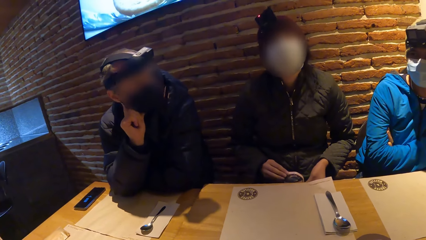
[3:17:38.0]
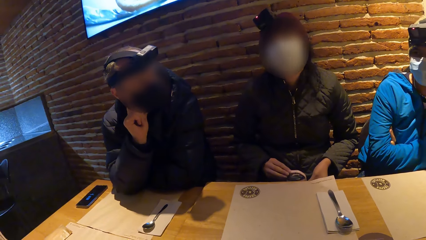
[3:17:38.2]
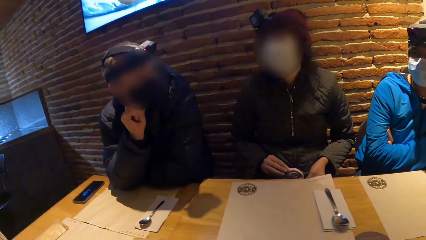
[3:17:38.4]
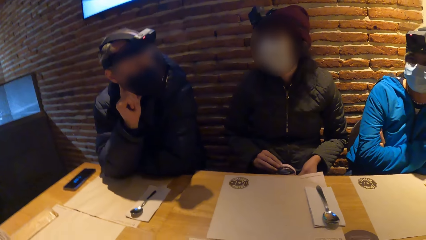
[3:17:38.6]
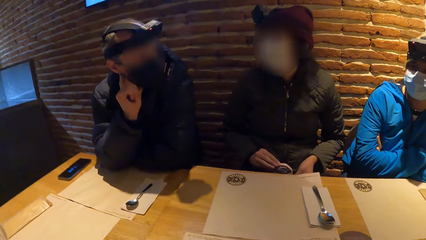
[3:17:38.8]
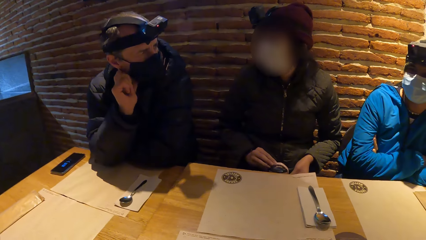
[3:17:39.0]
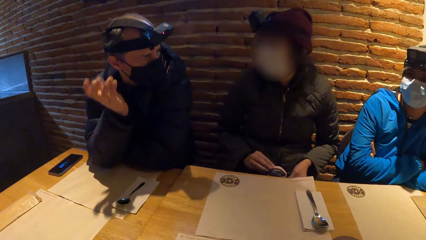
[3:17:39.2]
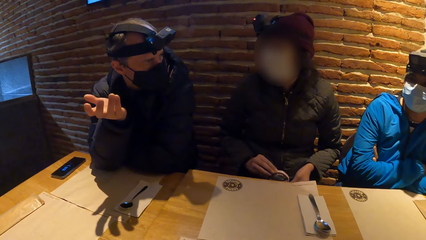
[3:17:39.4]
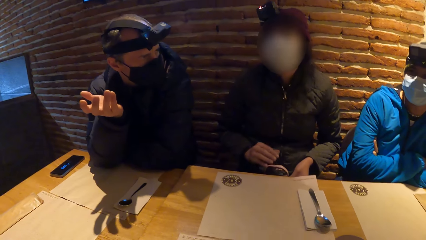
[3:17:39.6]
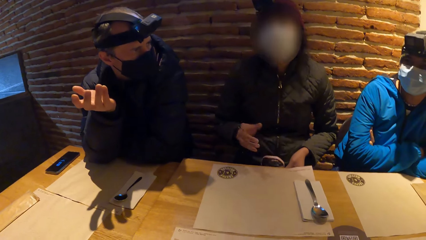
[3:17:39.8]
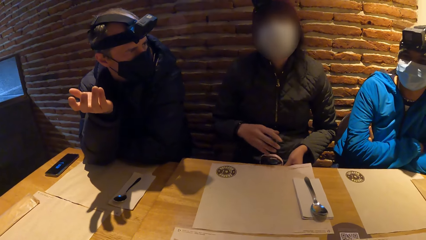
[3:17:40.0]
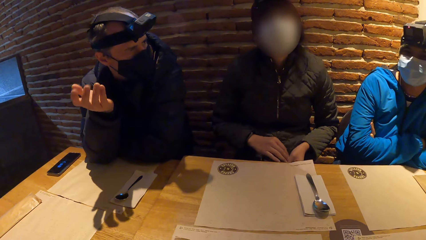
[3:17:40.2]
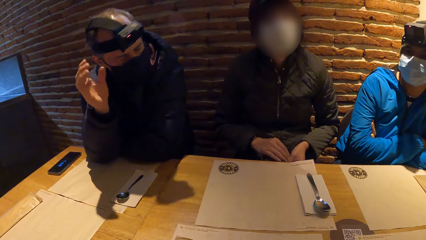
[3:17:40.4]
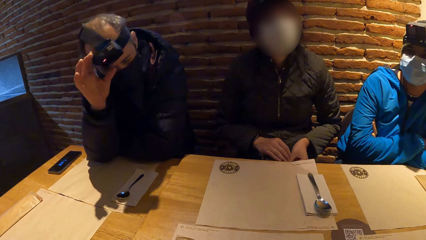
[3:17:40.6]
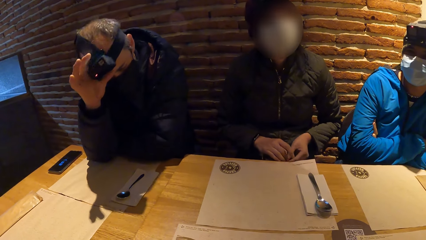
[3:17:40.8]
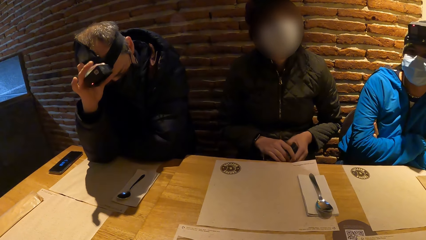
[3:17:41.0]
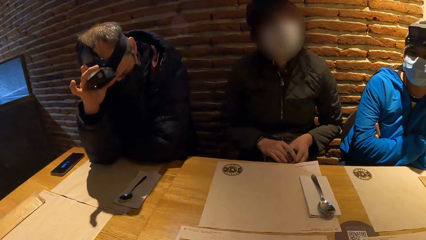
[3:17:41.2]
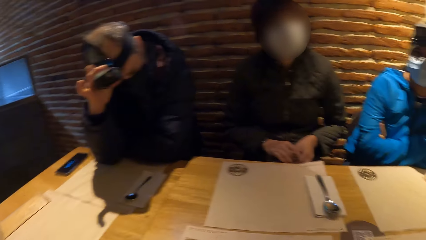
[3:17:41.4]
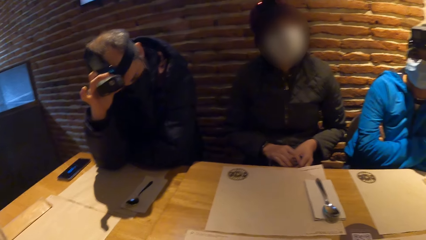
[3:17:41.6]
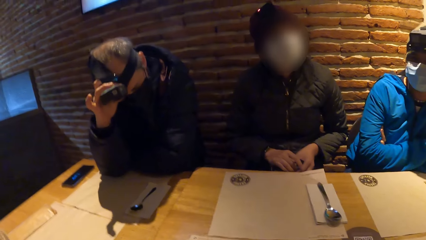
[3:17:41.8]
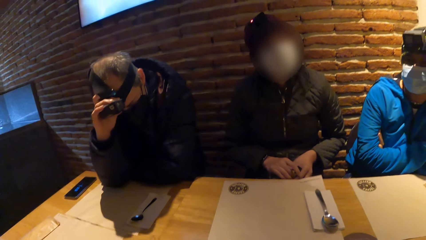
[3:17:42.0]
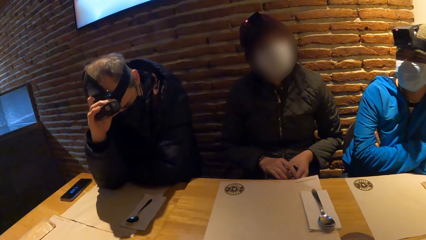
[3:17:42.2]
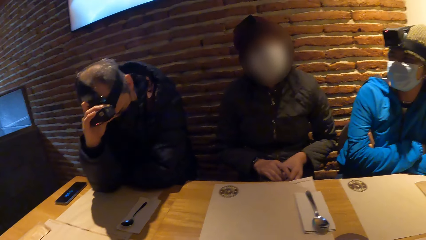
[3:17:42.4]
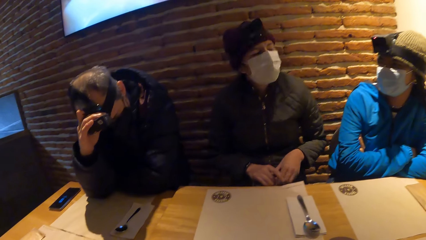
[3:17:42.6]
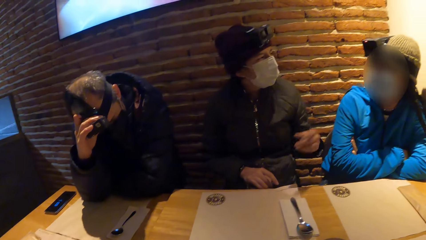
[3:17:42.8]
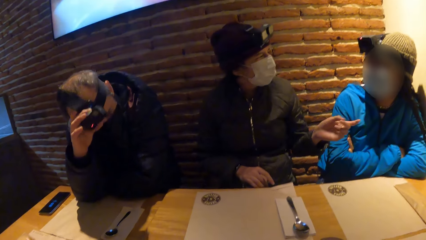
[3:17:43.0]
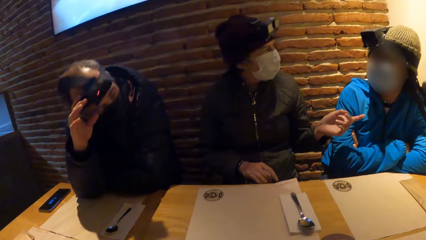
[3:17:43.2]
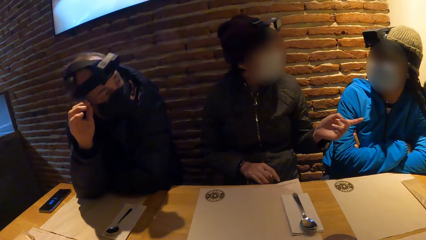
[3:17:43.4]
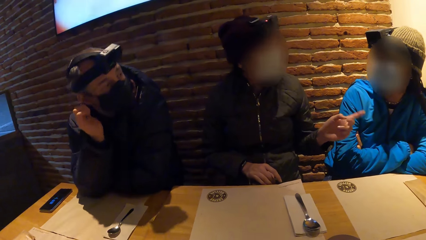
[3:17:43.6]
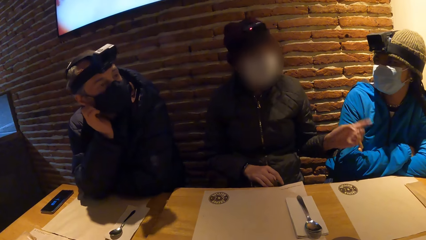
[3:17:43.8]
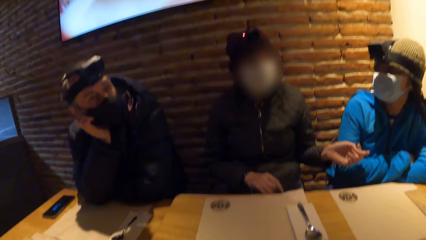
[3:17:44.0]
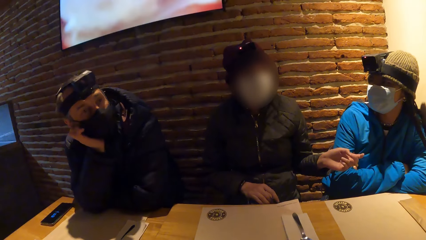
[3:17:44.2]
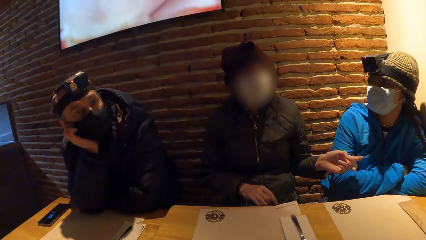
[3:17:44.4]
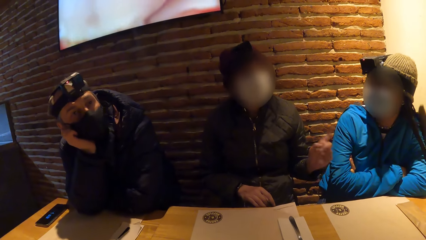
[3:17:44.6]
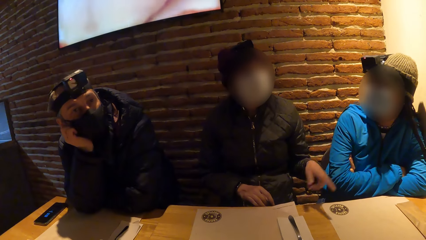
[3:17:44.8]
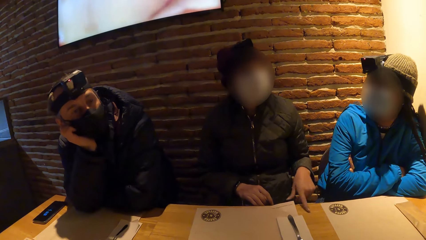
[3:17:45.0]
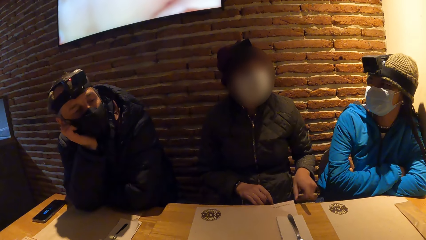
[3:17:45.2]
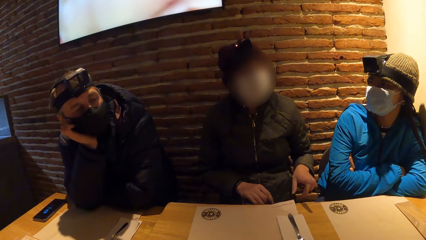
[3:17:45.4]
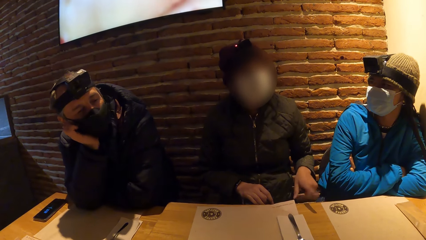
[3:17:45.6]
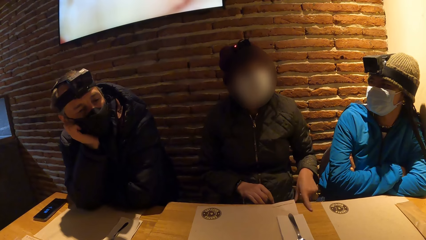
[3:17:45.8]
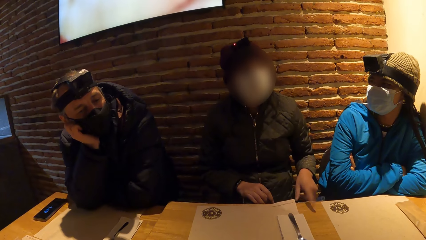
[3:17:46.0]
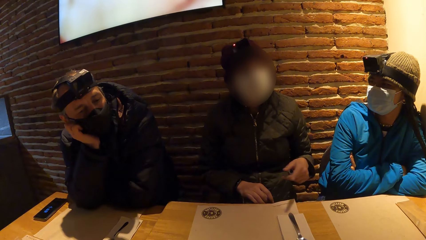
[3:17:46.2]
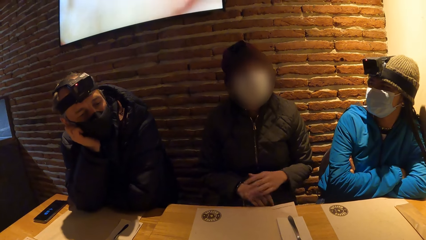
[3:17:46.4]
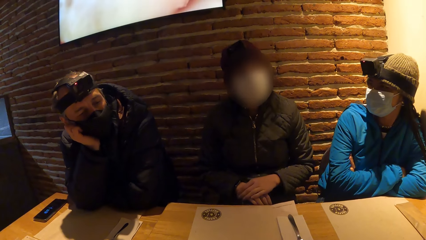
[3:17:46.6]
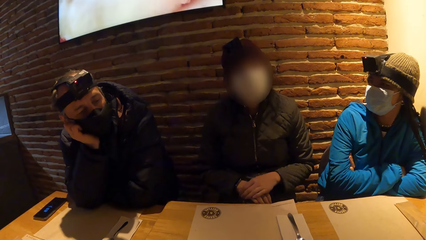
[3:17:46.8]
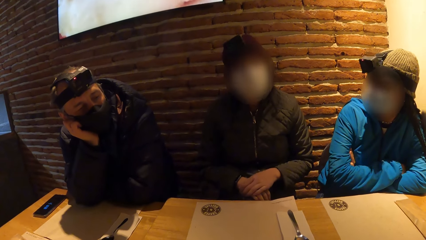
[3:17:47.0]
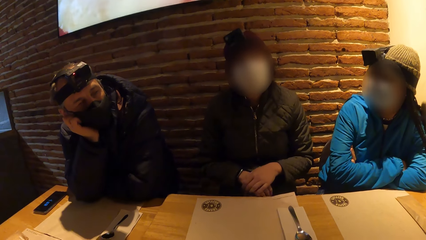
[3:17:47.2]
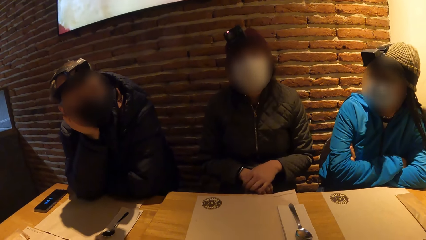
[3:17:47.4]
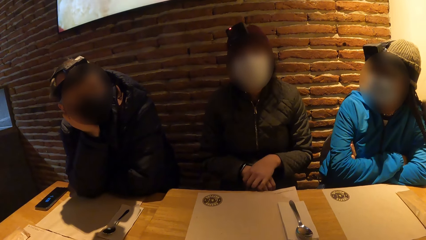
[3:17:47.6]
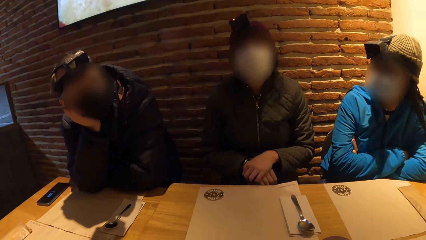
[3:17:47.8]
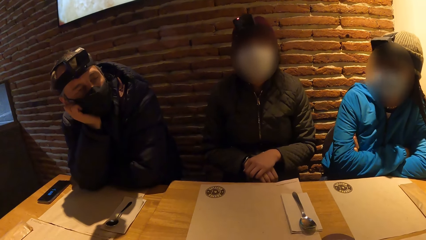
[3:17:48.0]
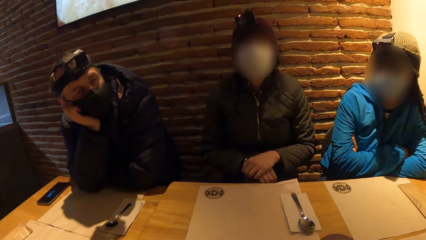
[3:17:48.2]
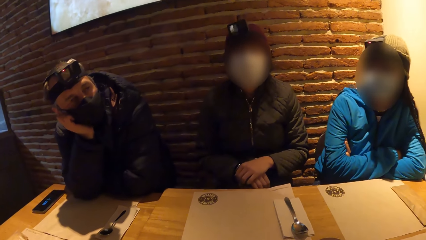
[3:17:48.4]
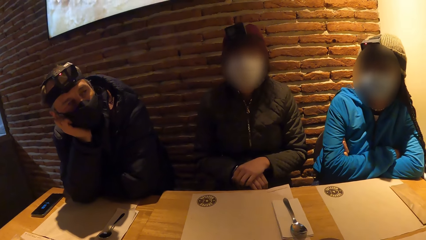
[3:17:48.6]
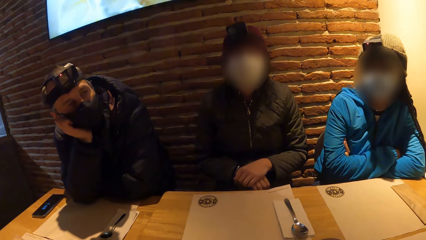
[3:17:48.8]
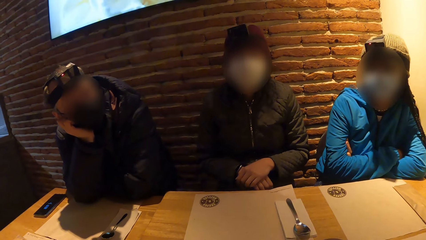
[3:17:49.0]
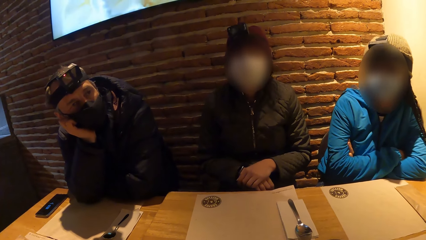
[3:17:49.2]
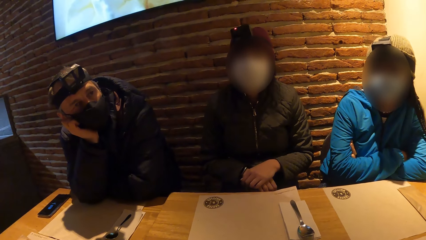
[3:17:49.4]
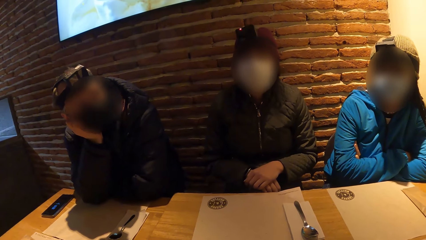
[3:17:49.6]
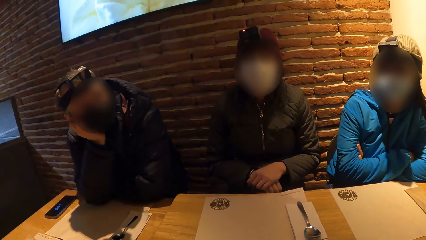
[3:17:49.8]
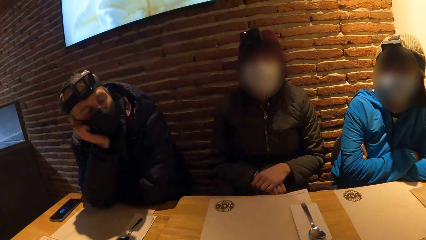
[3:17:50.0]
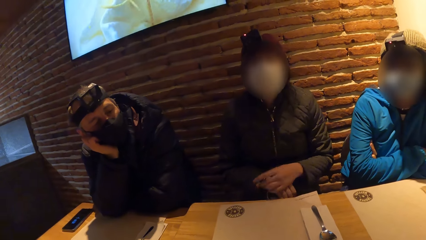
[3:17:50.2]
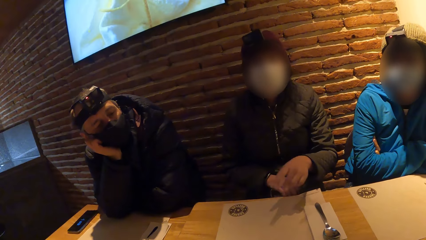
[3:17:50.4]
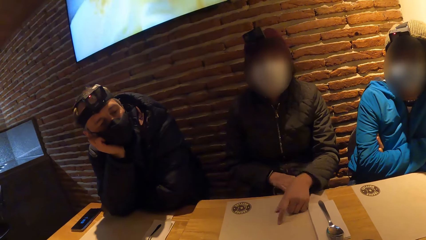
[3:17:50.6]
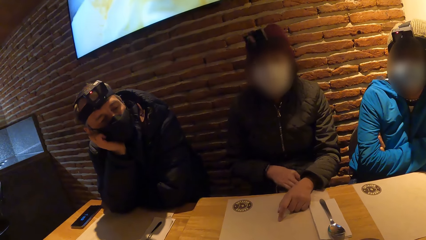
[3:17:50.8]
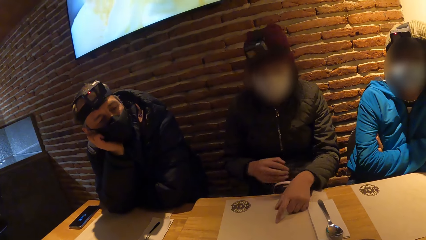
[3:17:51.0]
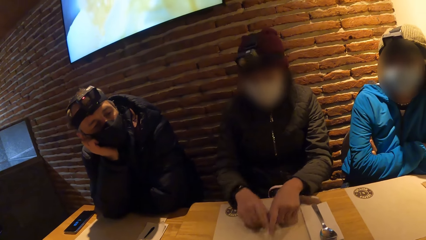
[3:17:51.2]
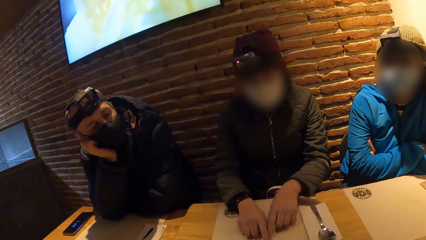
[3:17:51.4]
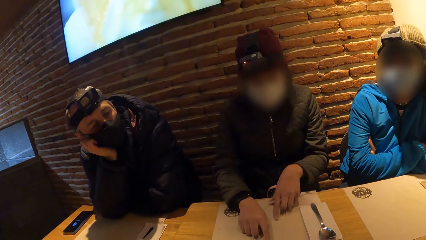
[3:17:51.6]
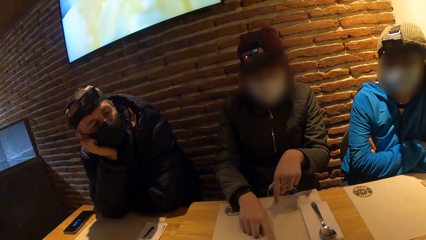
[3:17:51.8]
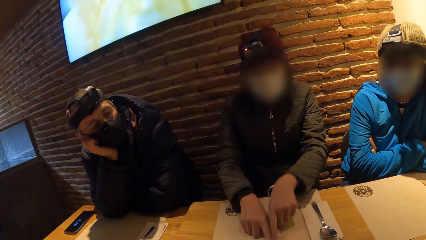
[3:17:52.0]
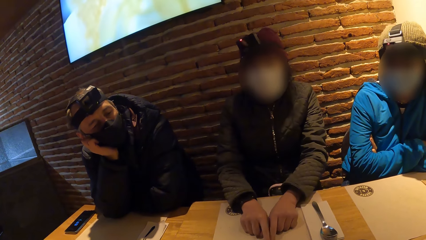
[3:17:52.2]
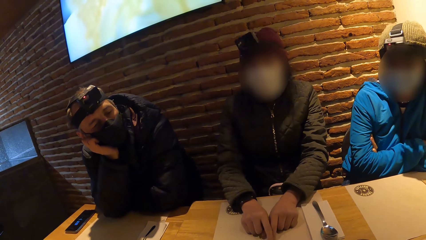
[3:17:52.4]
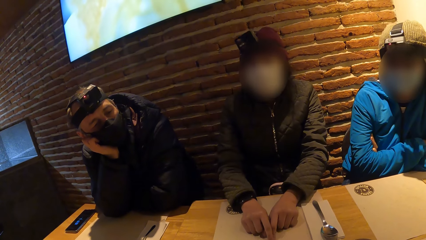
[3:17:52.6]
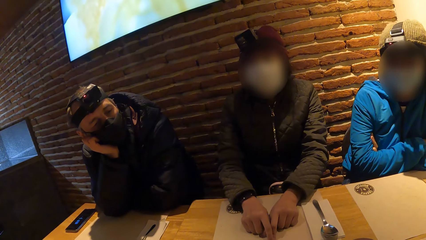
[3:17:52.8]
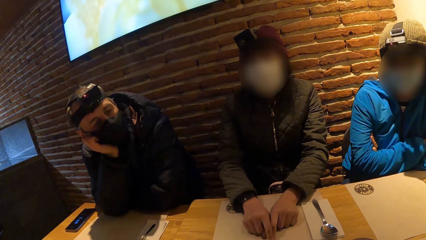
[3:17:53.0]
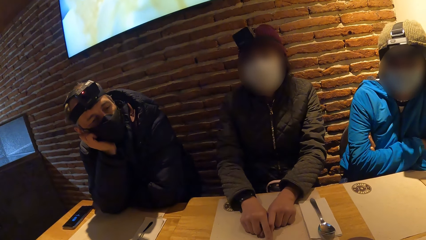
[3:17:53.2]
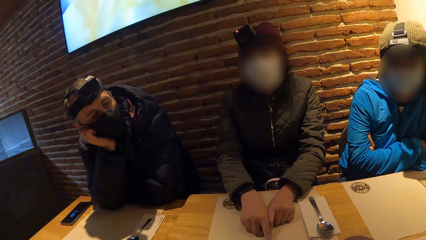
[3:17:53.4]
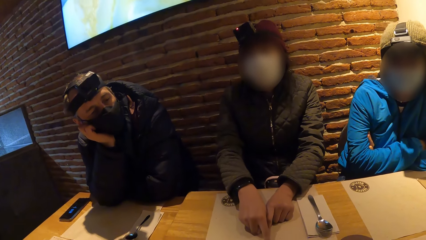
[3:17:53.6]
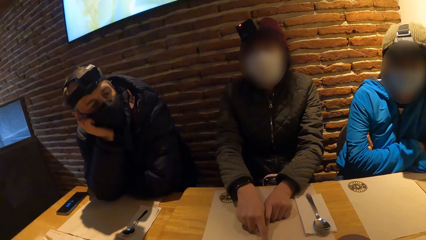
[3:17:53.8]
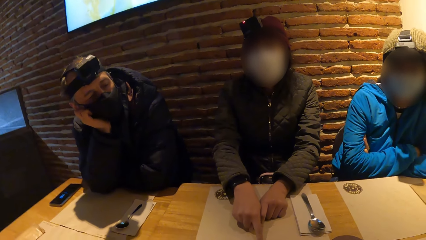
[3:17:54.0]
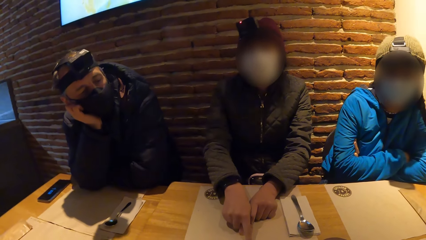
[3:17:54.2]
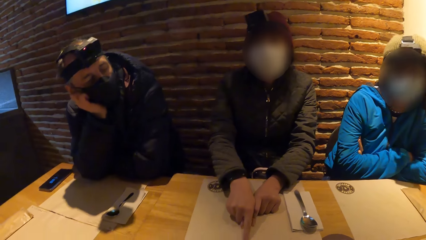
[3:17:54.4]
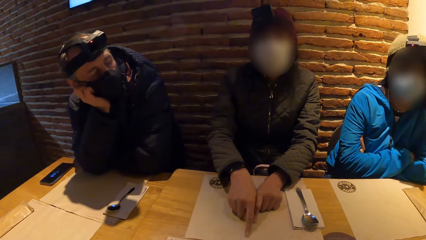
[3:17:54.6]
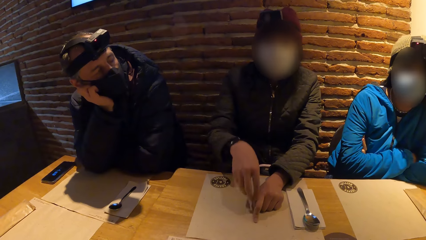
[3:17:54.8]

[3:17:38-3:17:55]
A man interacts with a woman. The man talks to the woman. The man adjusts the camera on his head with his right hand. The man interacts with the woman on the table. The woman talks to another person. The woman moves the hand on the table, puts the hands together and nods the head. The other person nods the head. The camera wearer interacts with the woman. The woman moves the hand on the table mats.
